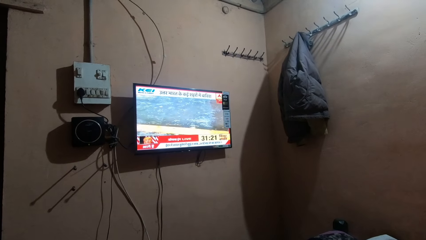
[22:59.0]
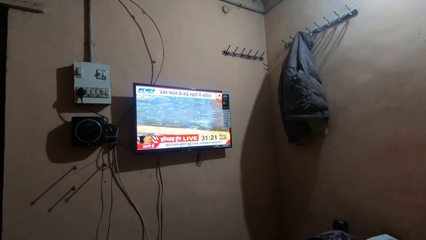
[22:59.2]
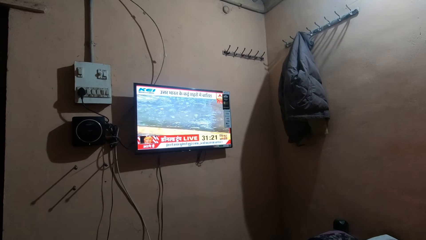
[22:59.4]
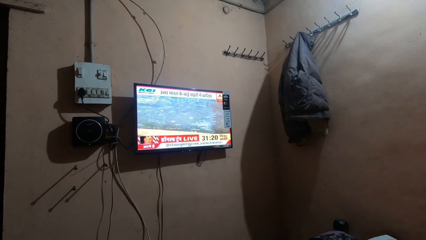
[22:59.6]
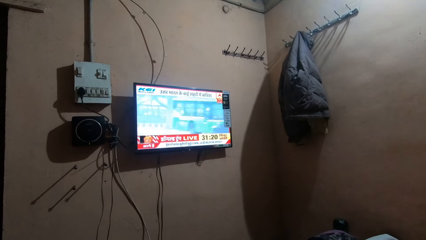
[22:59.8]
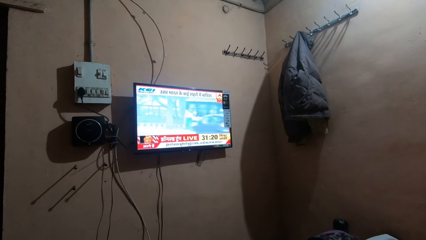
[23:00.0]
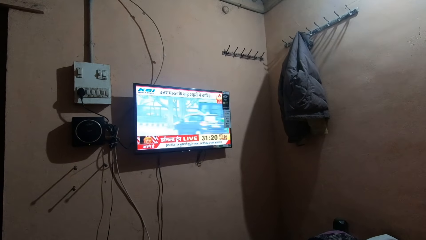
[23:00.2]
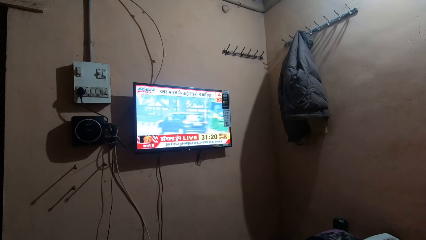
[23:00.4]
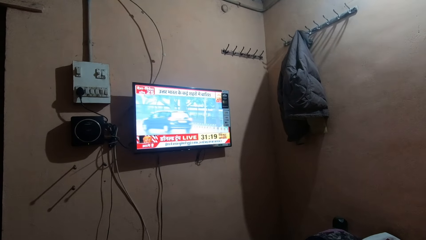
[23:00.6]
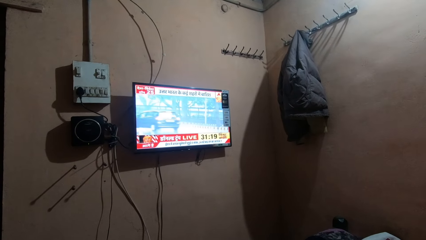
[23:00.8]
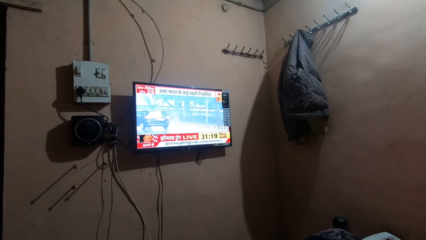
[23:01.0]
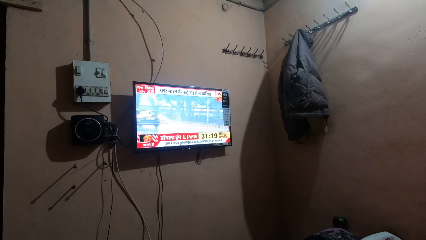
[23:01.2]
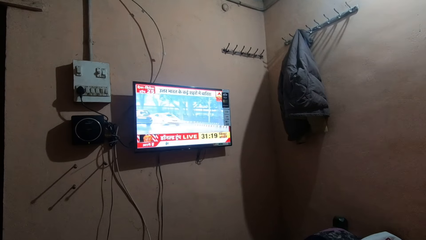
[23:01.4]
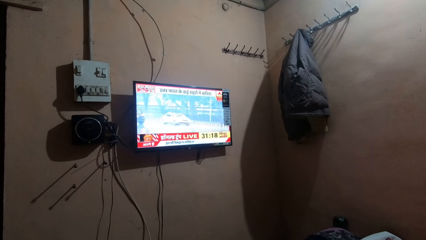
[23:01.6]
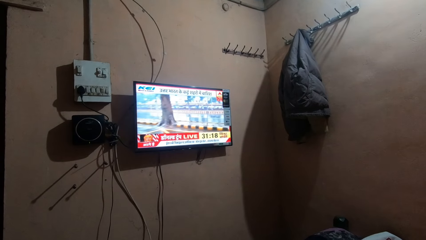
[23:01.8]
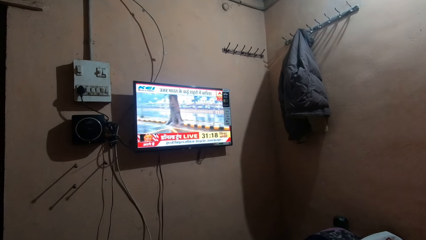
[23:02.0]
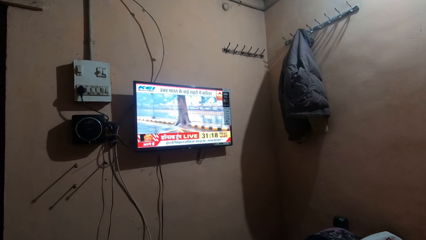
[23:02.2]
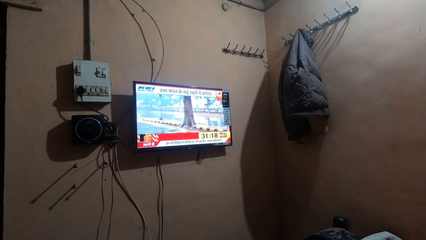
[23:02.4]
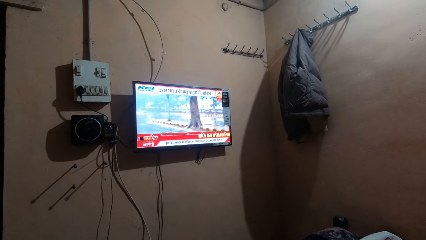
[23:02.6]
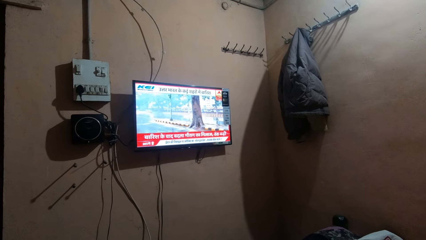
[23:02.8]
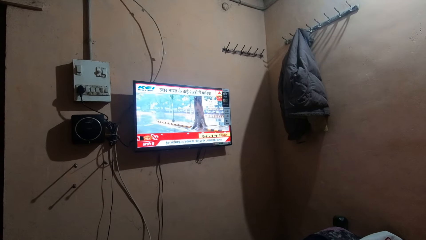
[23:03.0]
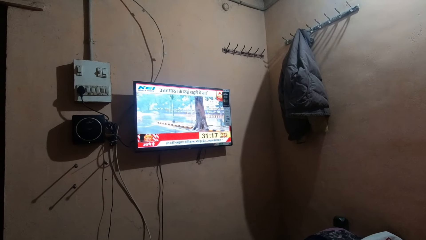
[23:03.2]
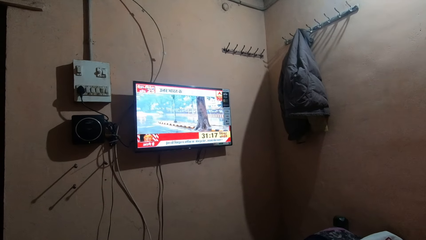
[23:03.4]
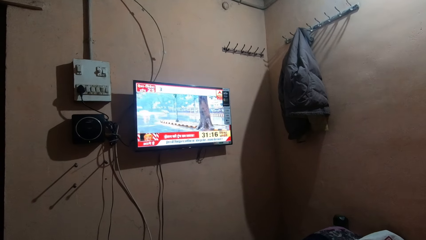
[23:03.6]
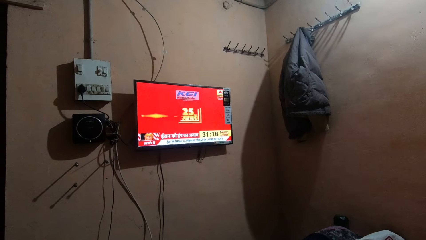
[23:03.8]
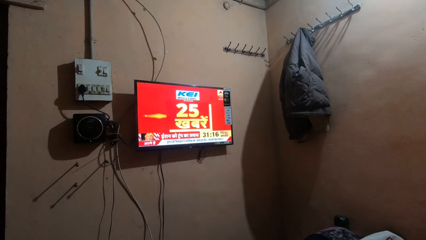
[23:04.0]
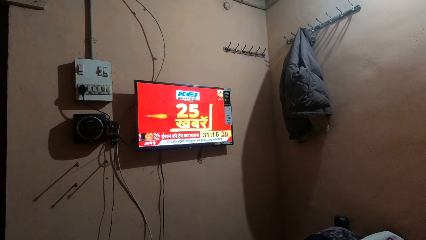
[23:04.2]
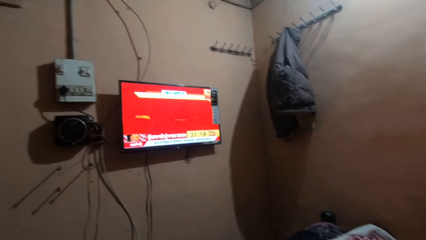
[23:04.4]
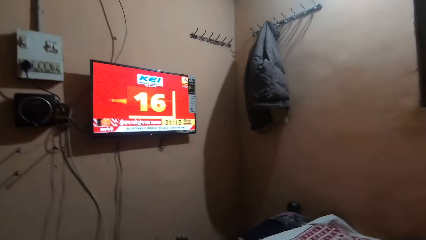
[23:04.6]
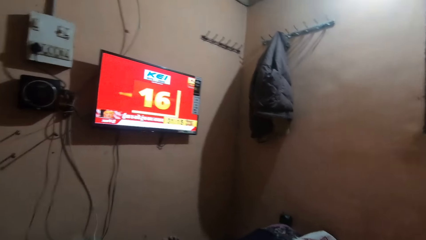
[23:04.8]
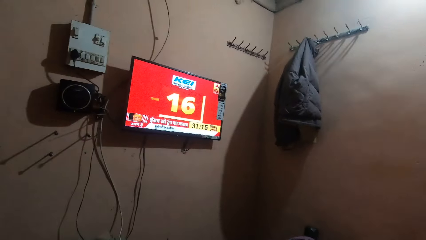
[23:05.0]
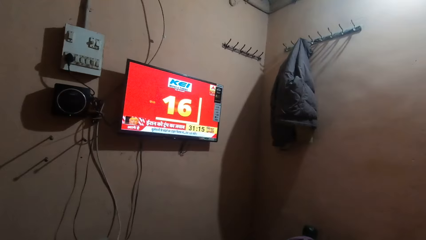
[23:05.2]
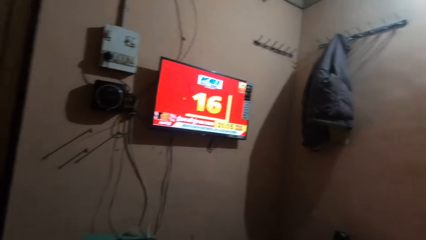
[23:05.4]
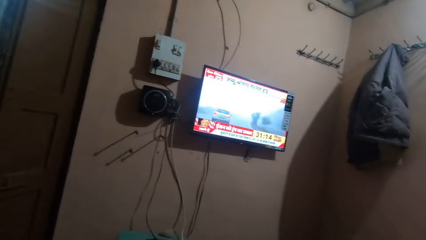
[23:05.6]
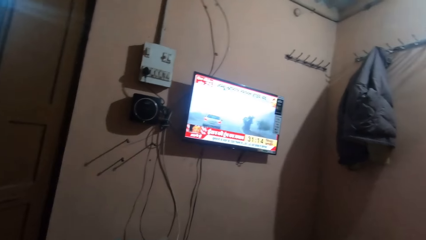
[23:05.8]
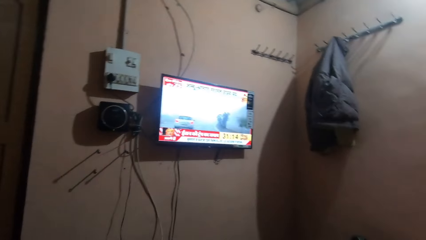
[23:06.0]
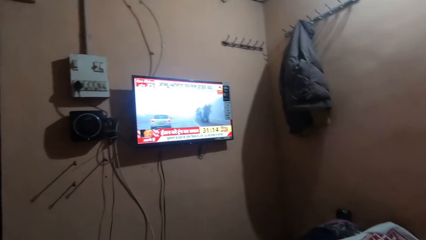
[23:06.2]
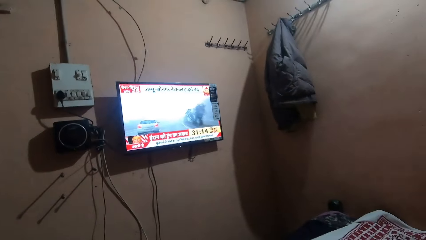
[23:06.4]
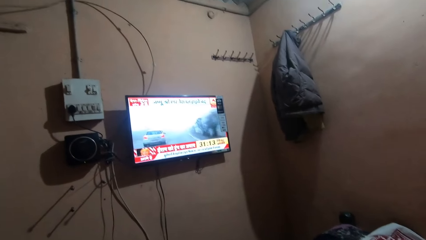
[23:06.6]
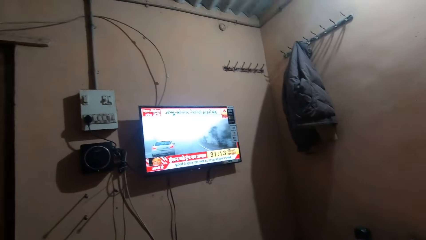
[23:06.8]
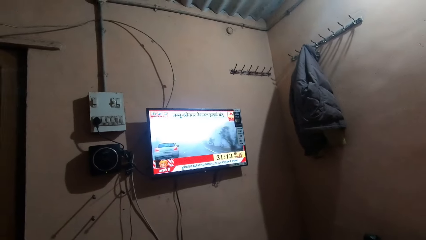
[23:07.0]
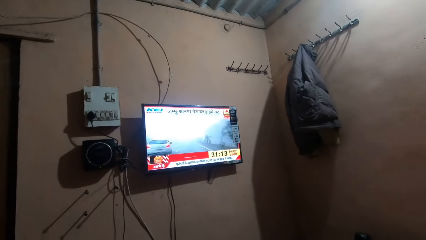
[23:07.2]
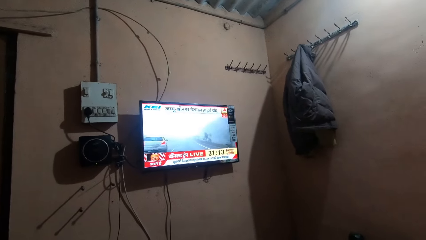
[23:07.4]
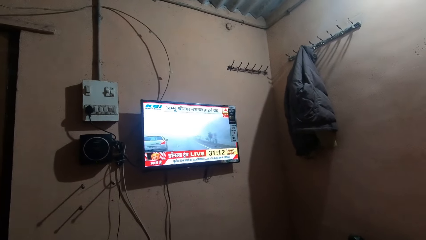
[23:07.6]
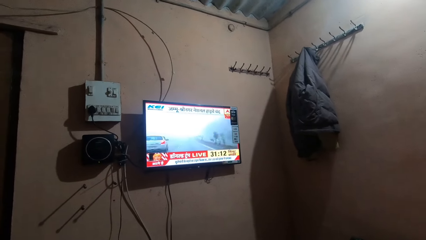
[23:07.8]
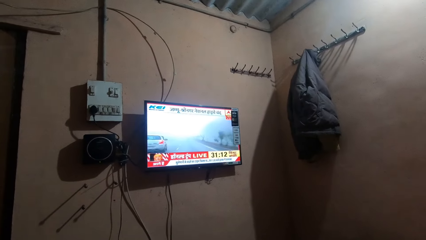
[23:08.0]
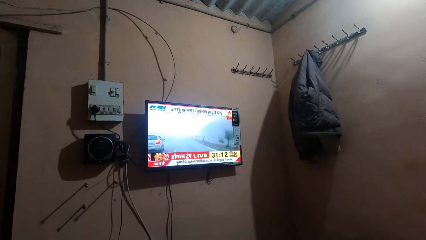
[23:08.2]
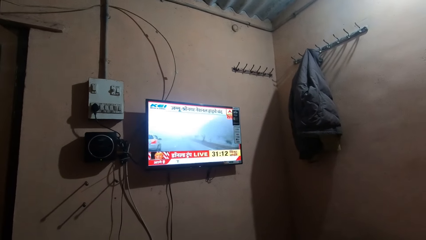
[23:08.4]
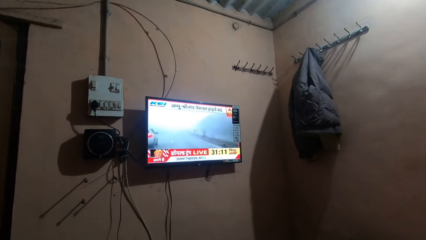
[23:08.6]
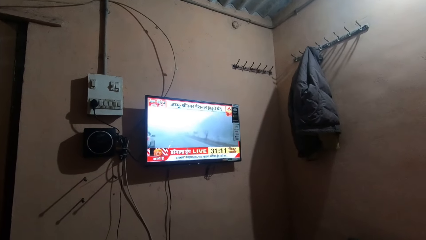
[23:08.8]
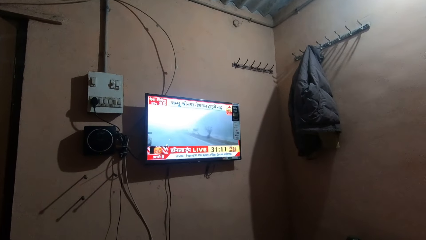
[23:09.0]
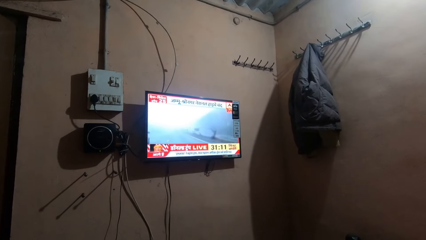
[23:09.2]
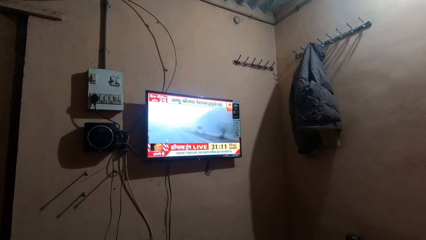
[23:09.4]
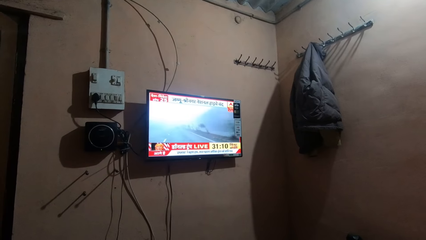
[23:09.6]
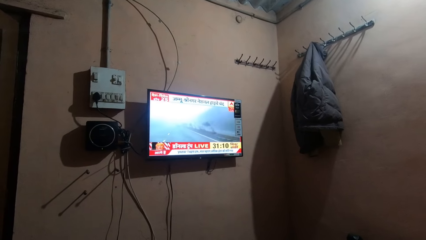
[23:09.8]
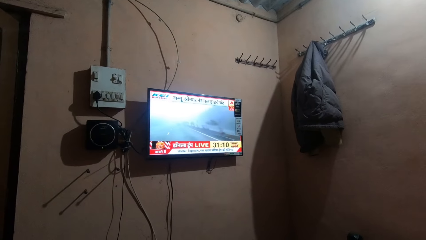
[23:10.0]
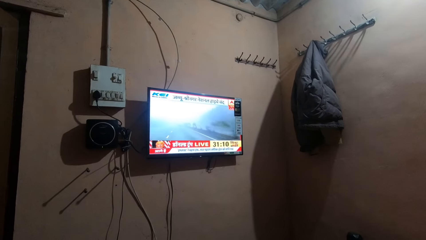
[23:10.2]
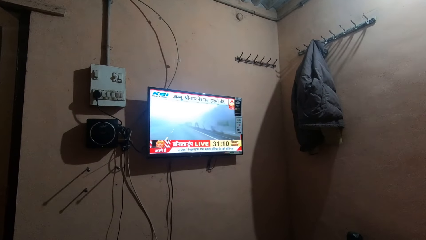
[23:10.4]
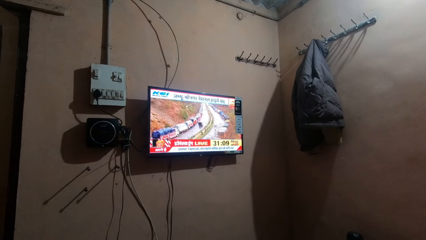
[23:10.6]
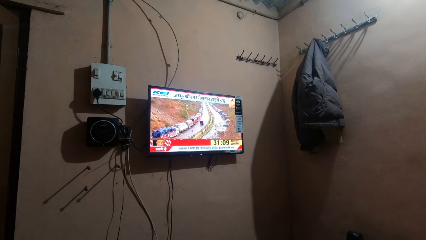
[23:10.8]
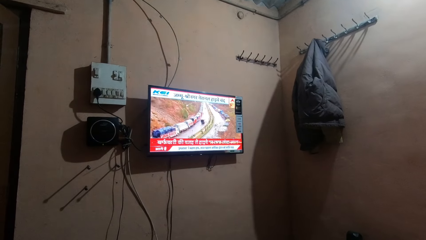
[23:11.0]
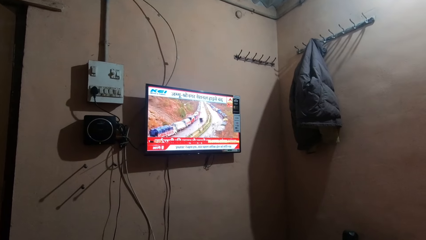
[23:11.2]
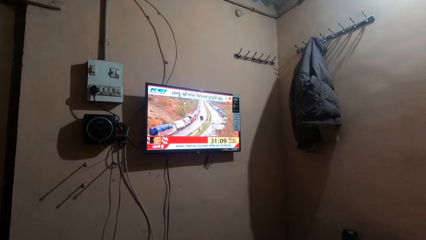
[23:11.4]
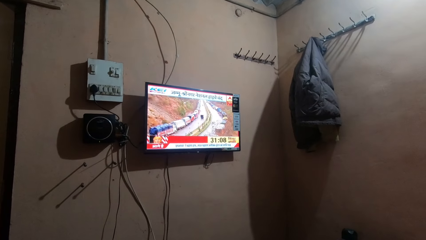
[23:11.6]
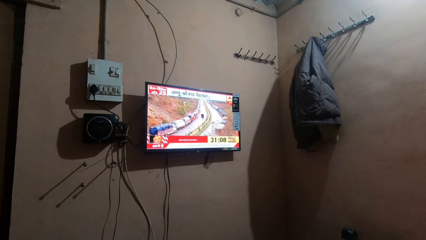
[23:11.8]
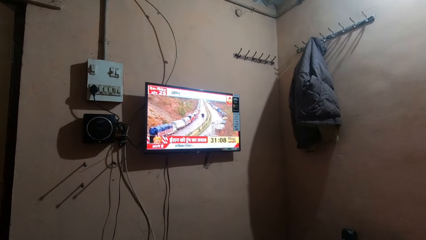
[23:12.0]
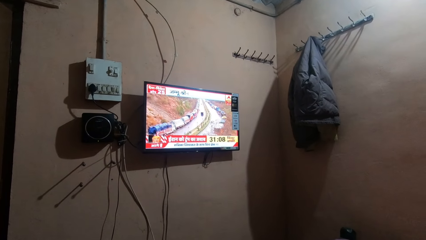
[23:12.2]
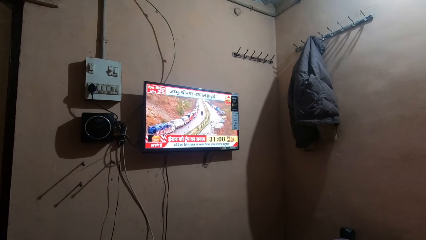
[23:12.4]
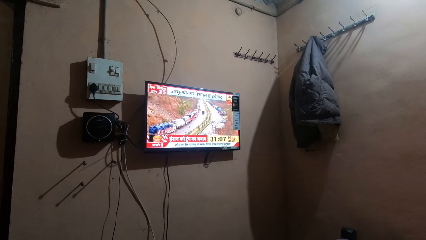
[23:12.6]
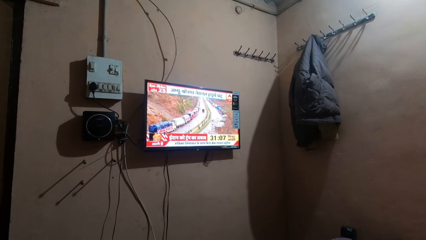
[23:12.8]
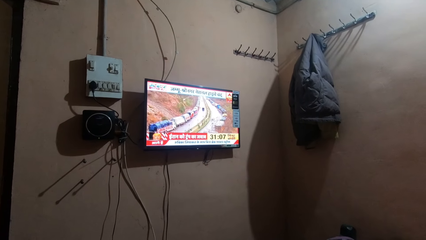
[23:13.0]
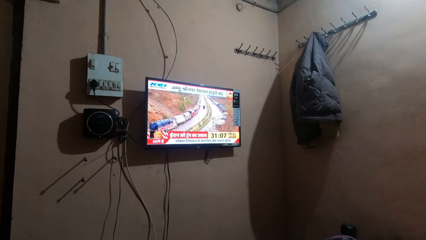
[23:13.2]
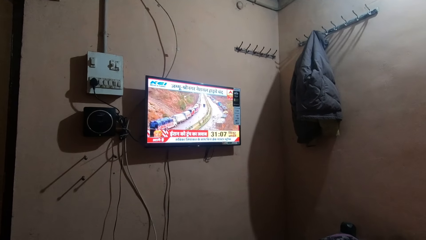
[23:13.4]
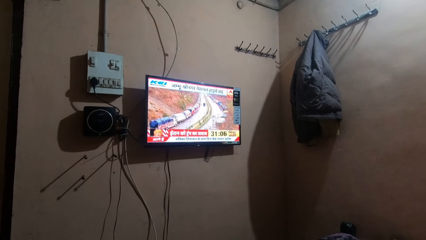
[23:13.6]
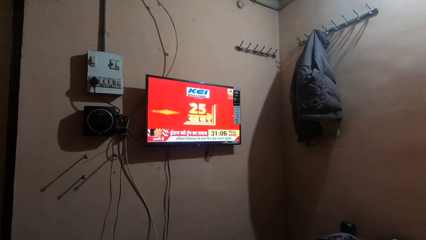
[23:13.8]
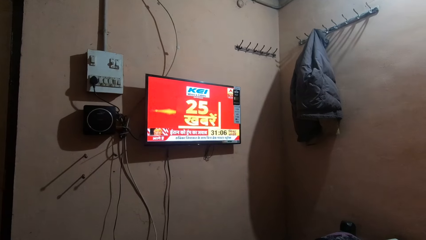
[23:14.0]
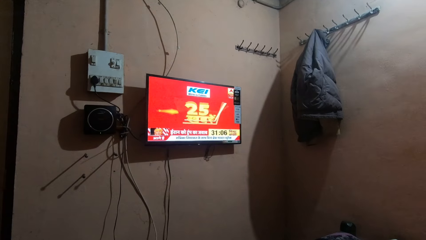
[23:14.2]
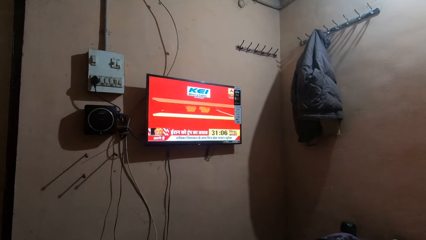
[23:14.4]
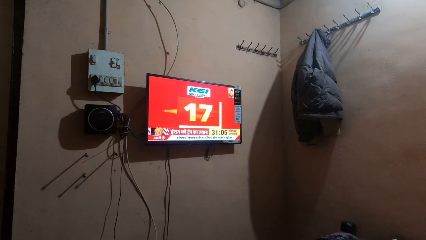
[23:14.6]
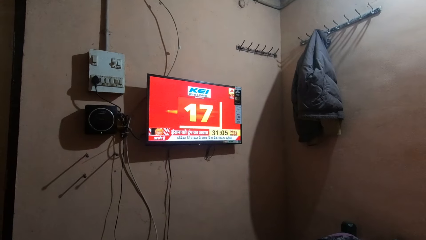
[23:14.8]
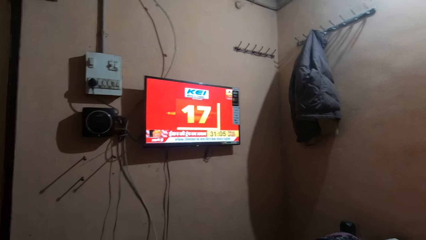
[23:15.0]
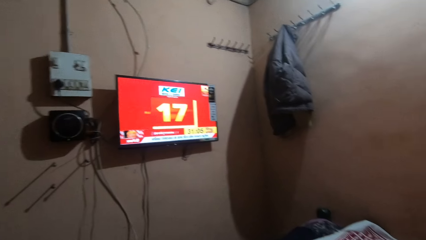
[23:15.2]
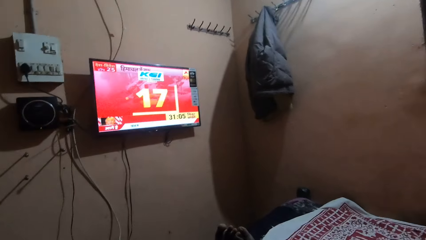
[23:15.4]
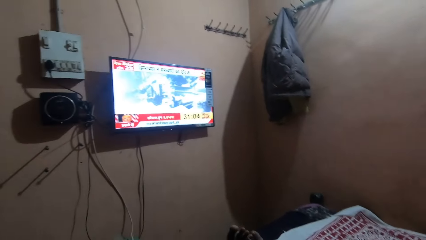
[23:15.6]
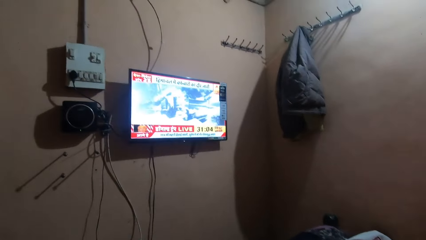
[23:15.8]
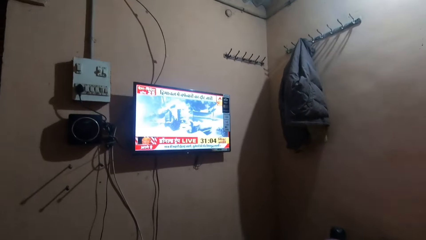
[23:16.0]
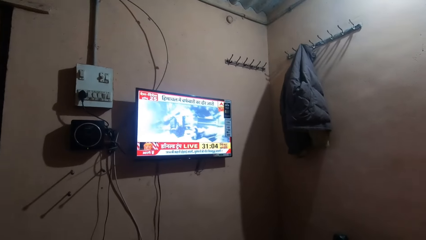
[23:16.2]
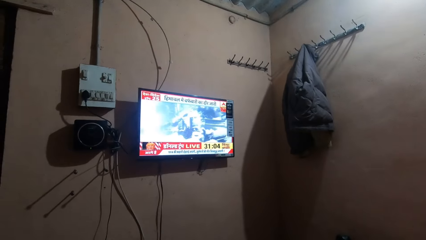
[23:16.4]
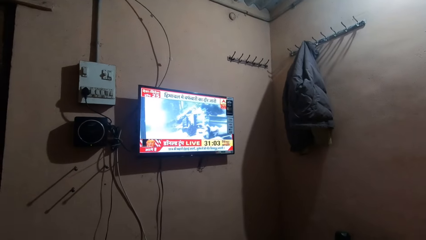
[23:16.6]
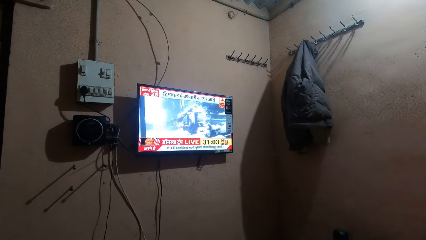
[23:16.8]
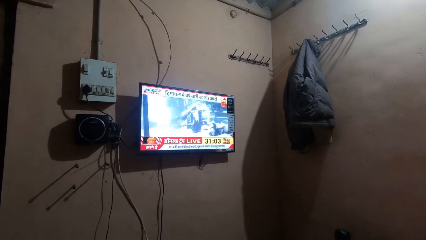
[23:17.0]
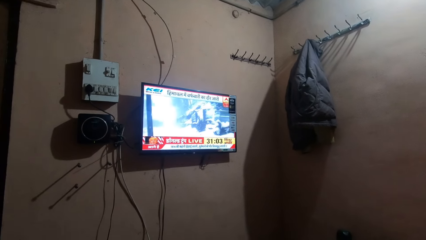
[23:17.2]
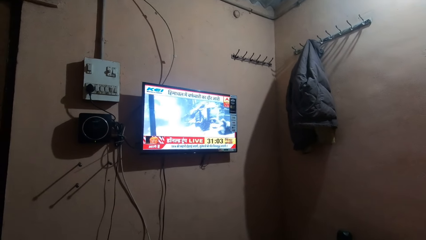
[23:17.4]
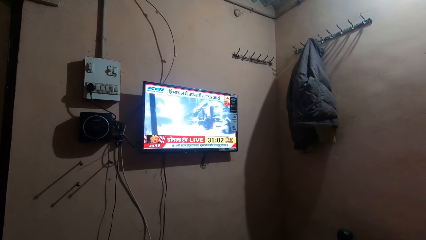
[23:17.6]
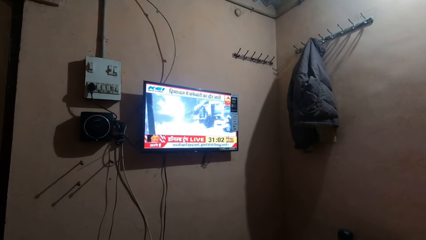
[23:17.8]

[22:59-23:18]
The camera wearer looks around. They watch television. They watch television again. They look around. They watch television.
